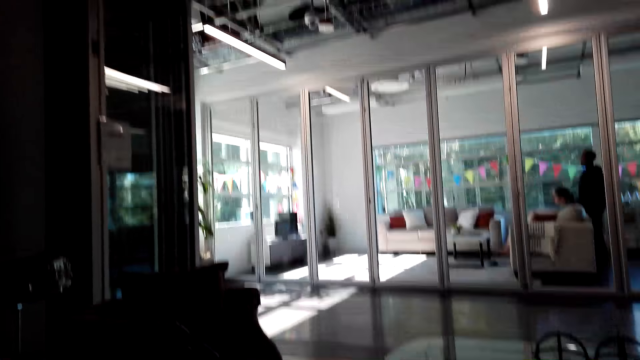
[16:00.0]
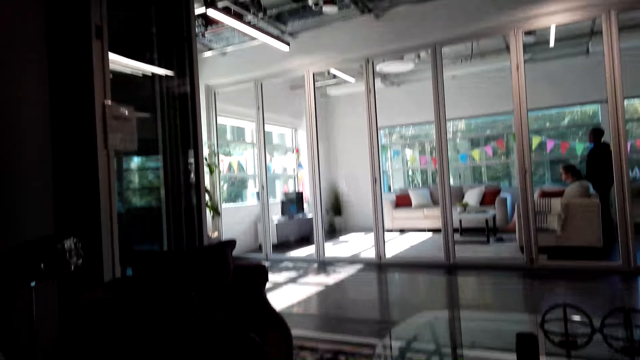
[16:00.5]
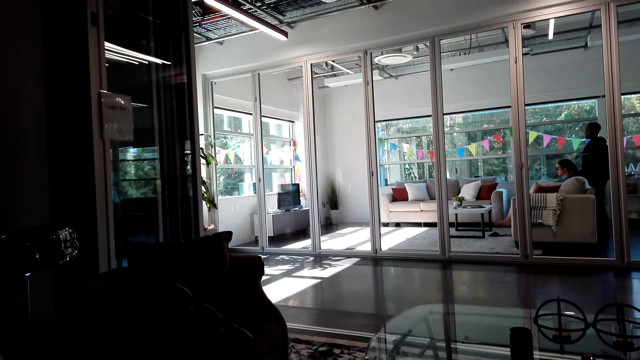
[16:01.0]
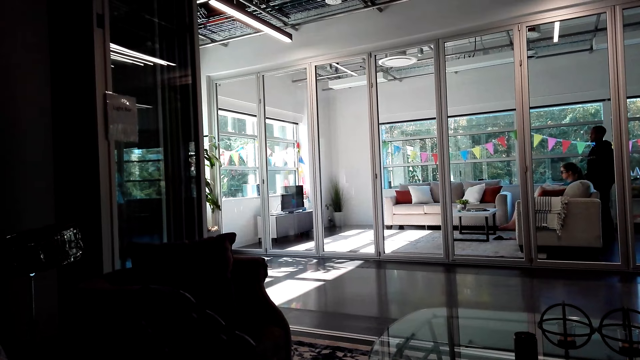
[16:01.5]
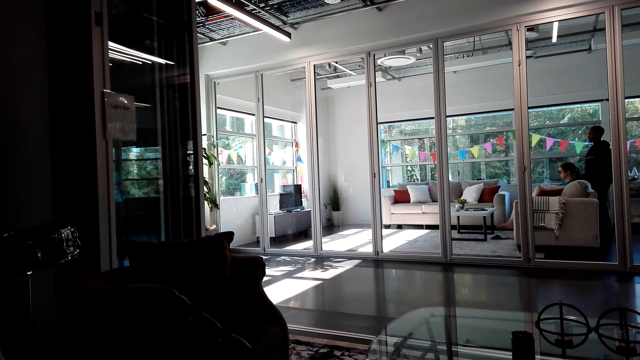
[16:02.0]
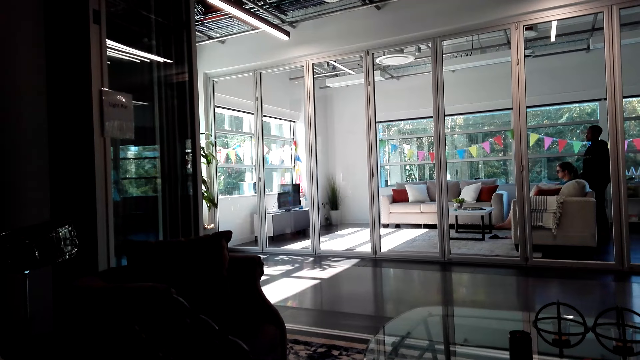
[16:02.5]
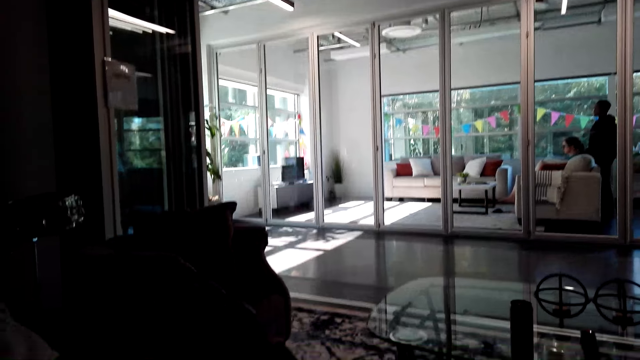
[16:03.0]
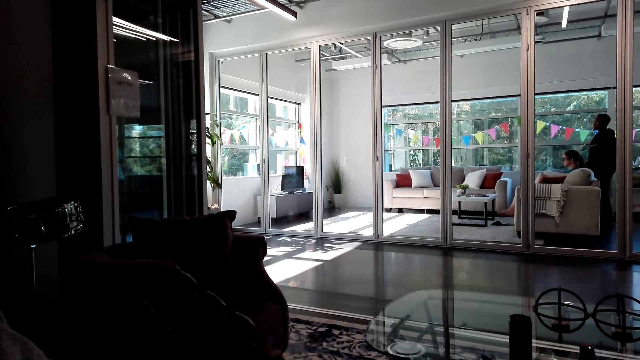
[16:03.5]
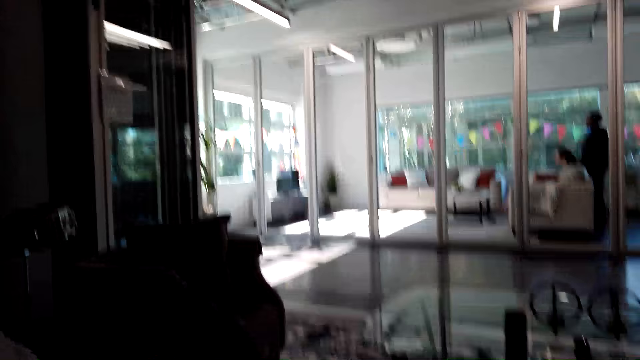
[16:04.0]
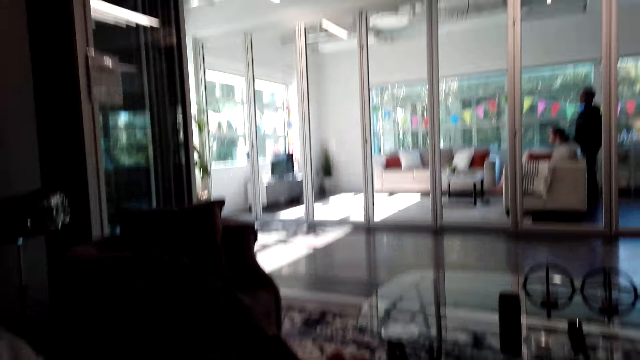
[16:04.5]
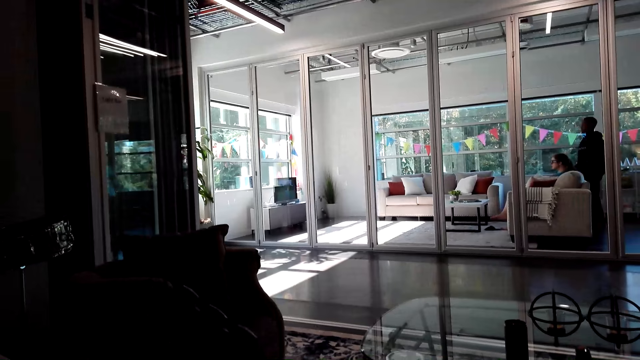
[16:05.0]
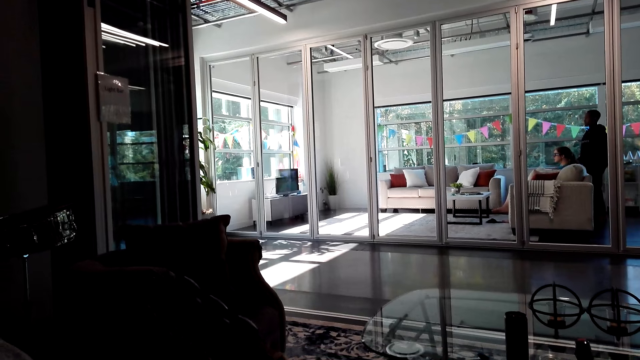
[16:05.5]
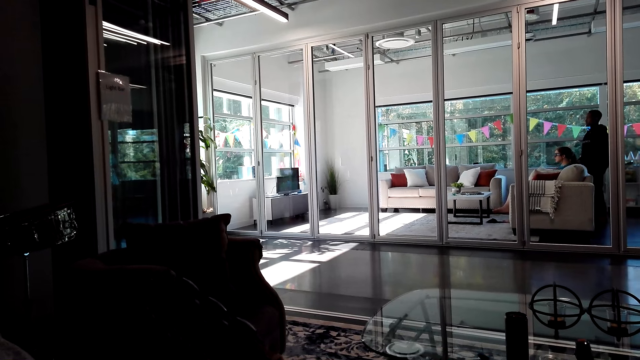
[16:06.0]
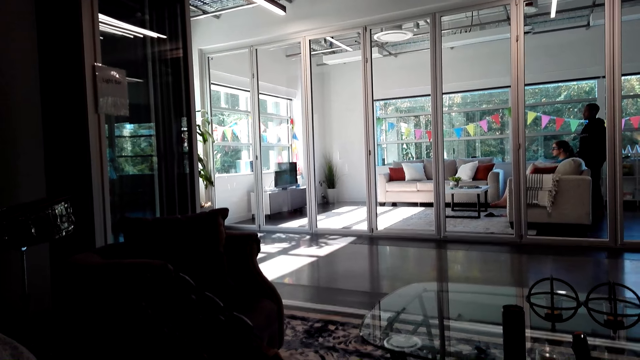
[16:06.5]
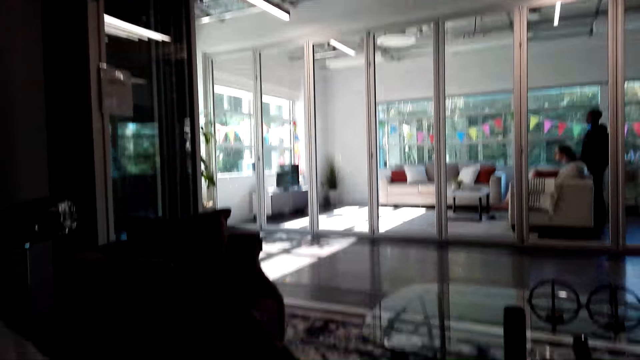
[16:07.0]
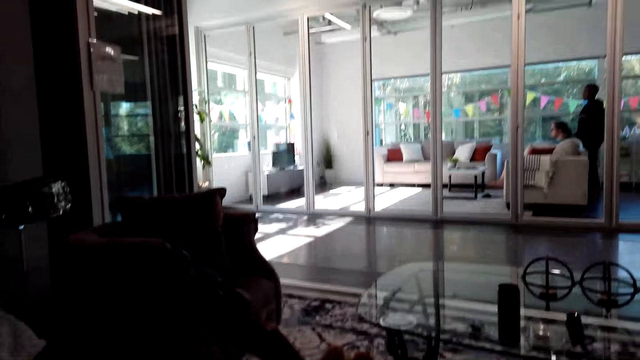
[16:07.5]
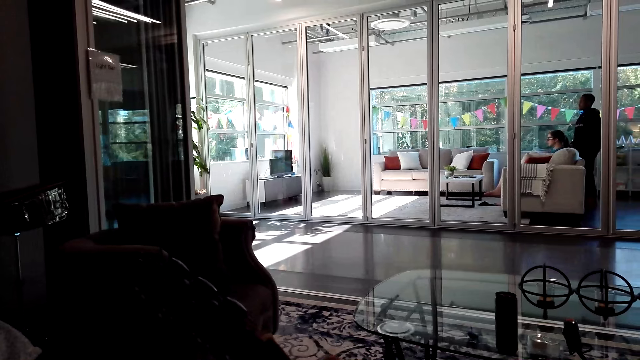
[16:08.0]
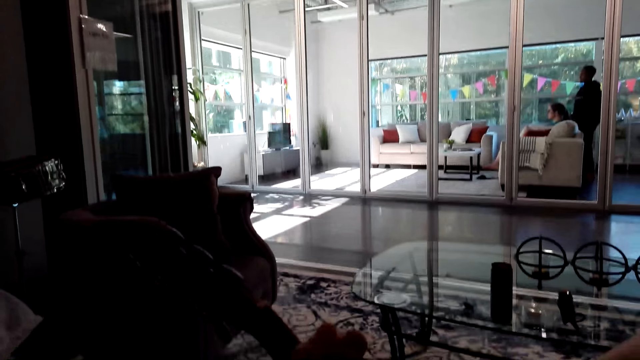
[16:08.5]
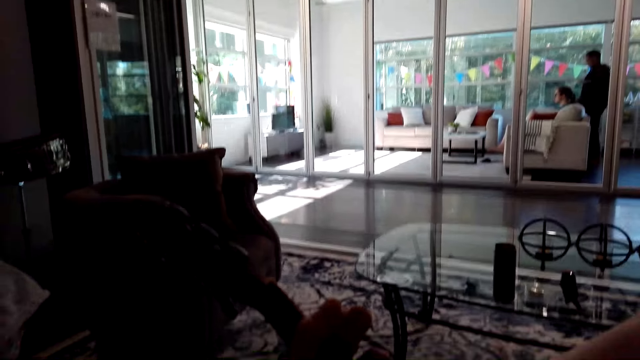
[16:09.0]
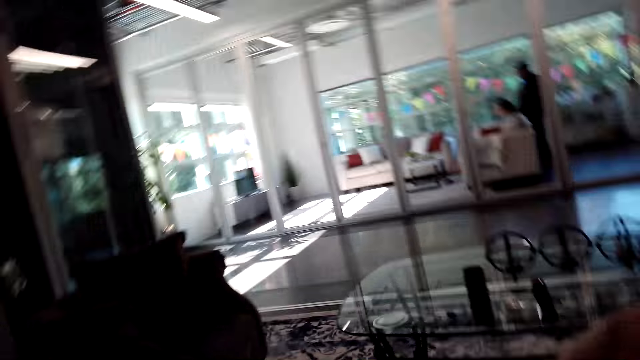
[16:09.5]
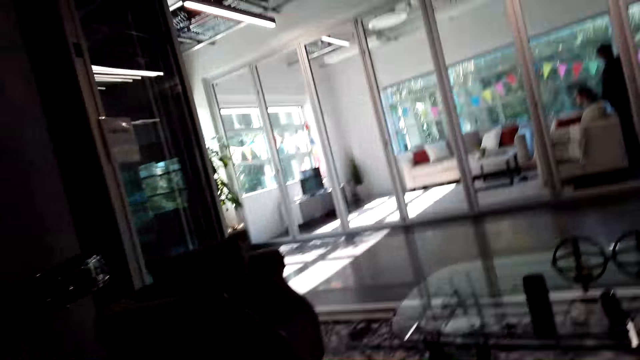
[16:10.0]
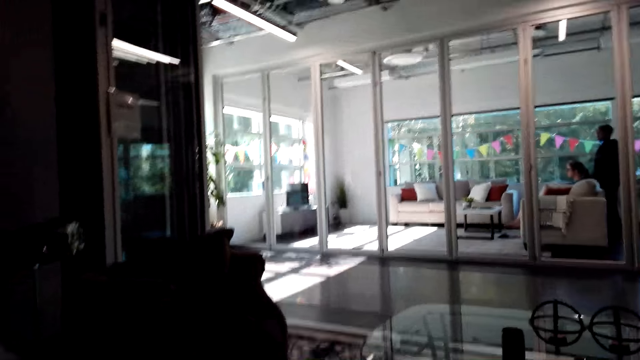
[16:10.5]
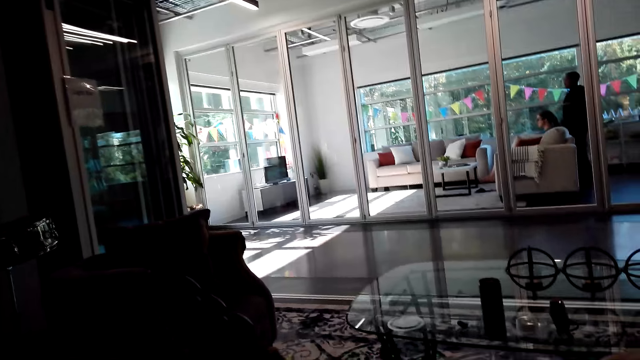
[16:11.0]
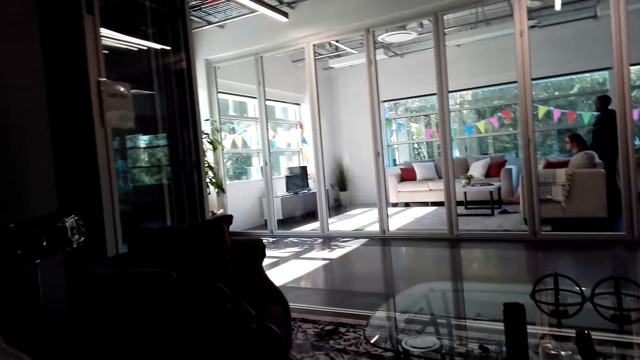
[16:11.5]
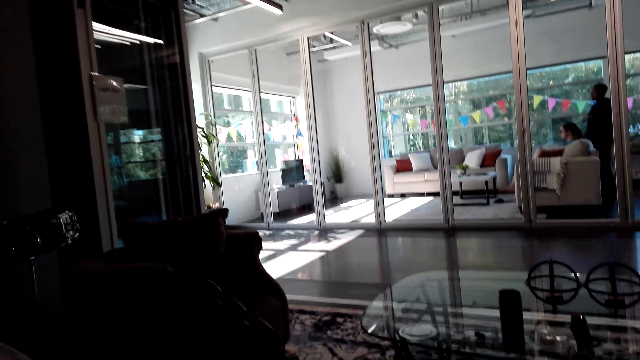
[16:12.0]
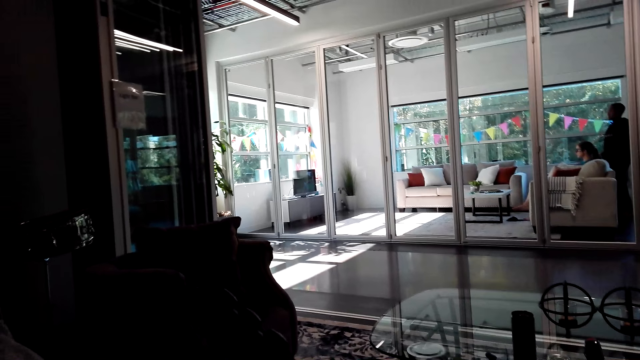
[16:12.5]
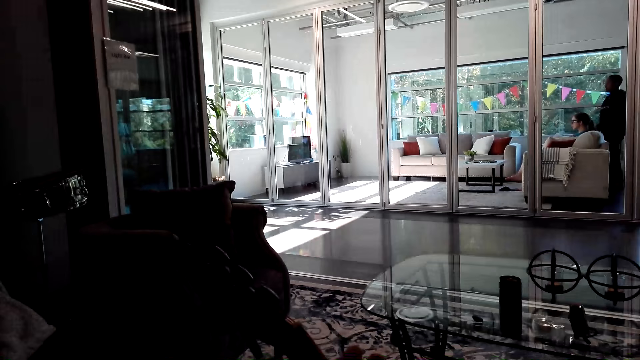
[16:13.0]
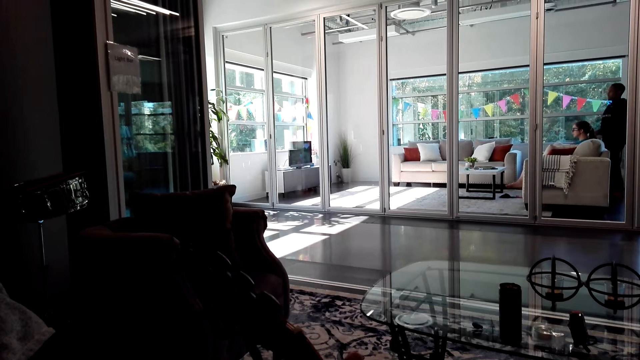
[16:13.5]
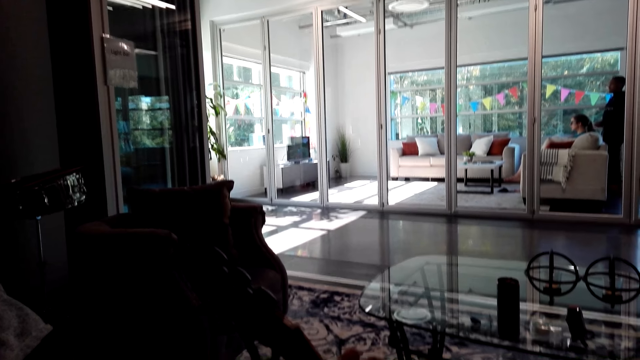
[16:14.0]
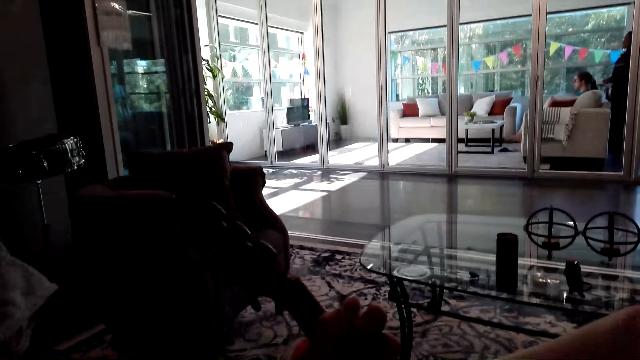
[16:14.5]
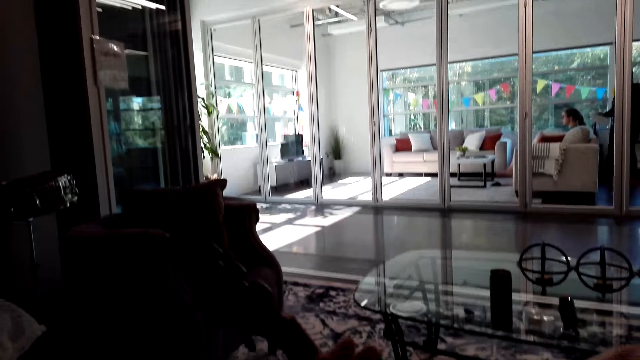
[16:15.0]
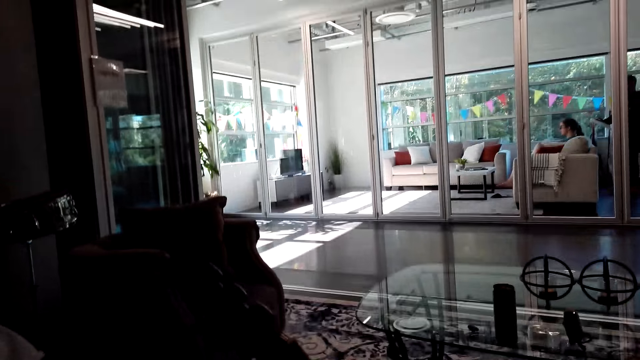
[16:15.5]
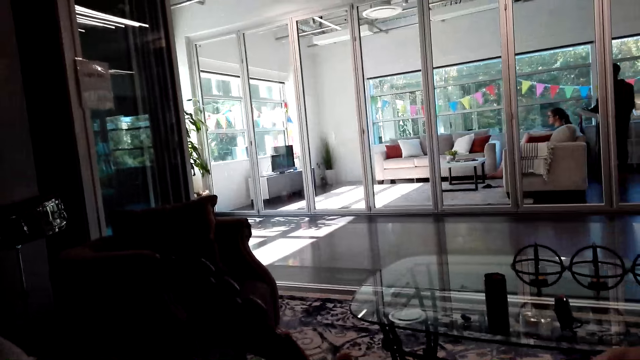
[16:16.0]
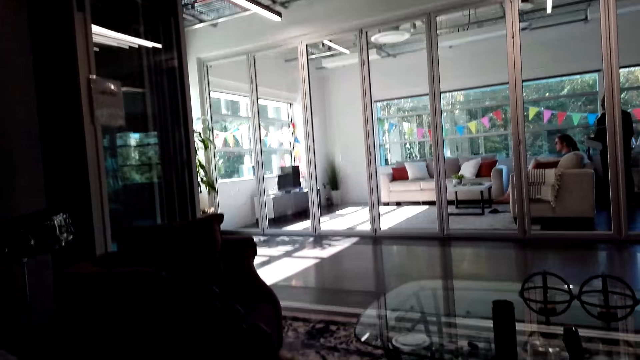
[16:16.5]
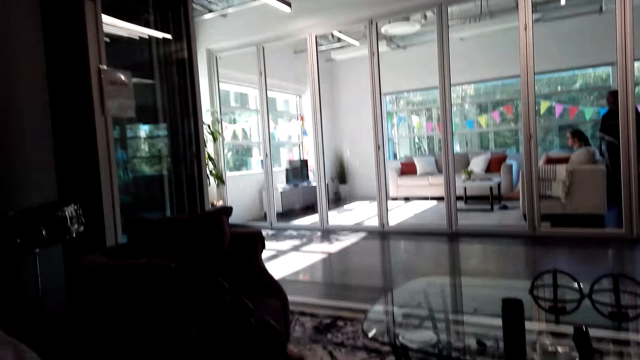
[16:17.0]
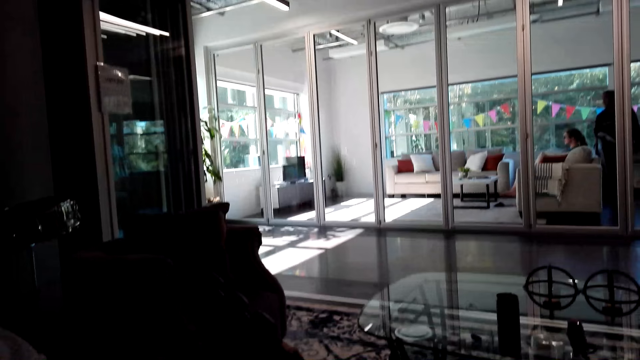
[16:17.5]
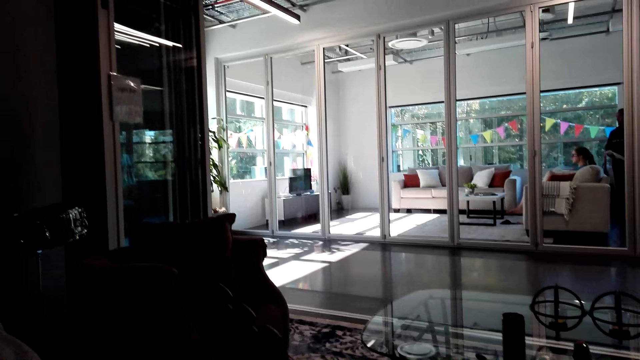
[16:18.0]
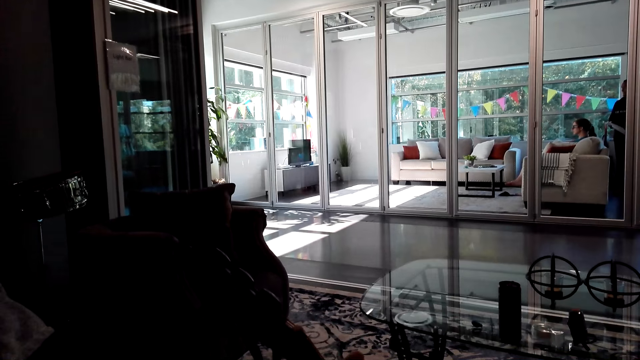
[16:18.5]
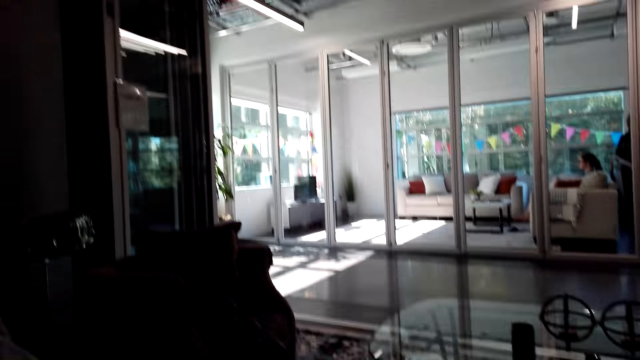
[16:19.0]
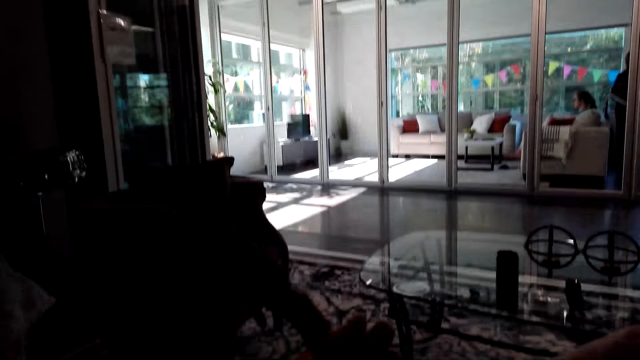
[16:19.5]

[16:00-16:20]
The camera wearer sings when playing the guitar. A person holds the paper.
